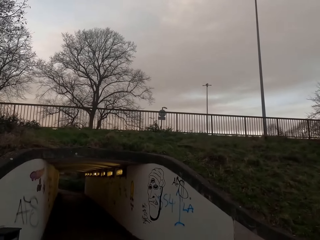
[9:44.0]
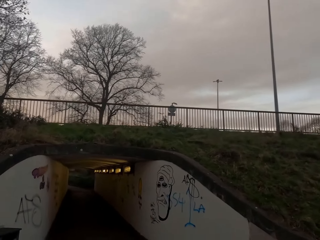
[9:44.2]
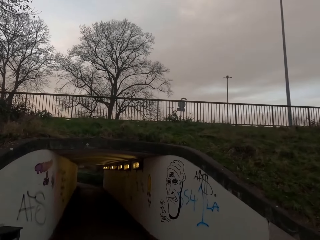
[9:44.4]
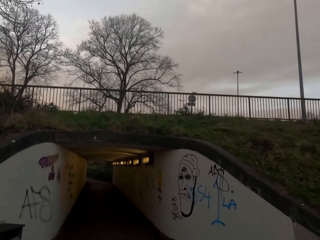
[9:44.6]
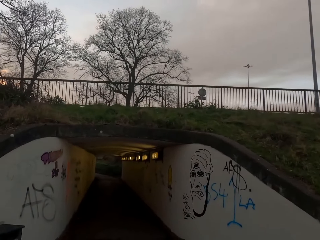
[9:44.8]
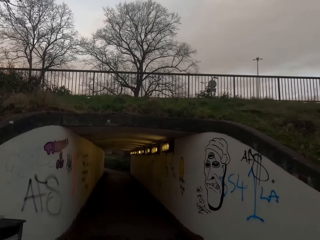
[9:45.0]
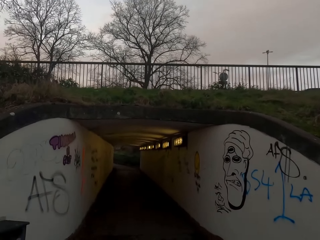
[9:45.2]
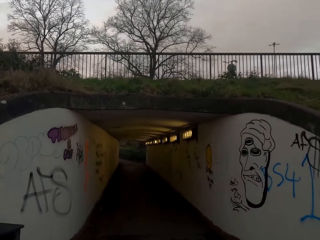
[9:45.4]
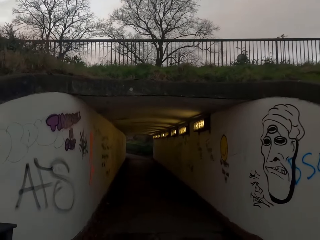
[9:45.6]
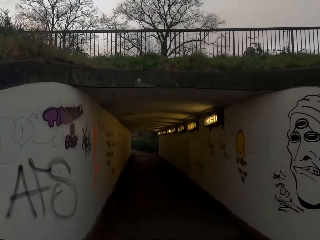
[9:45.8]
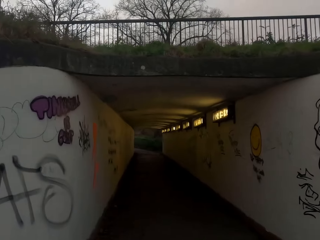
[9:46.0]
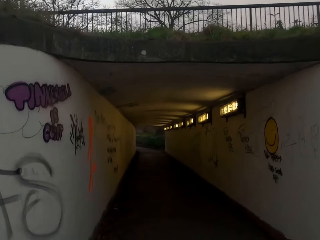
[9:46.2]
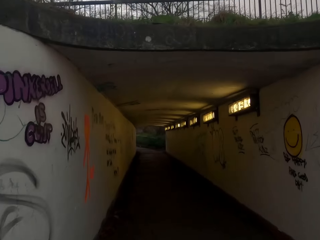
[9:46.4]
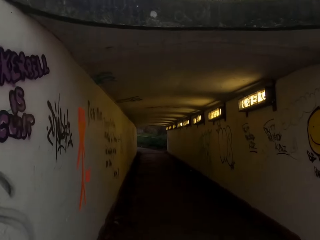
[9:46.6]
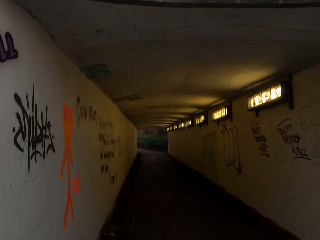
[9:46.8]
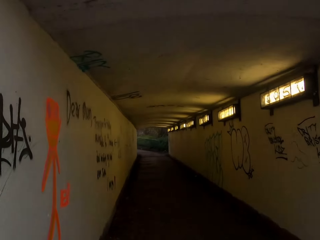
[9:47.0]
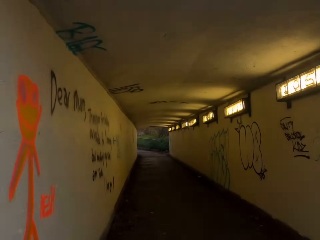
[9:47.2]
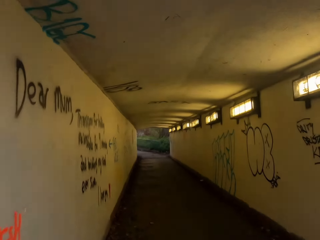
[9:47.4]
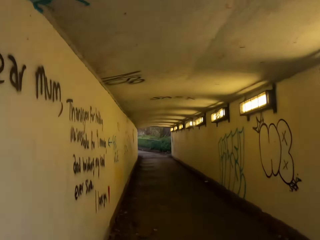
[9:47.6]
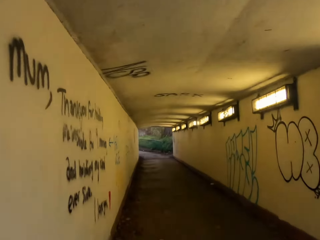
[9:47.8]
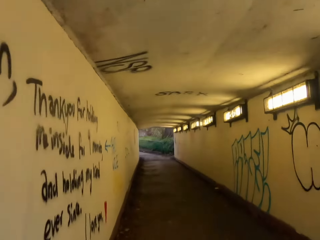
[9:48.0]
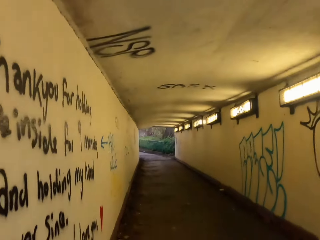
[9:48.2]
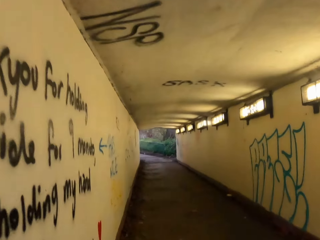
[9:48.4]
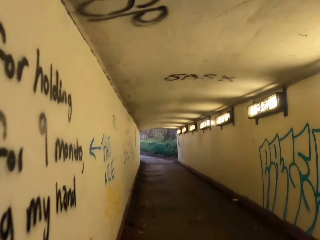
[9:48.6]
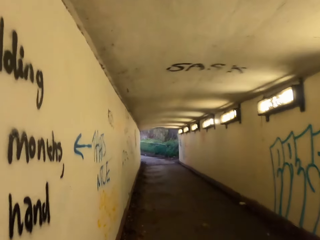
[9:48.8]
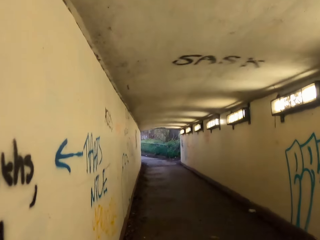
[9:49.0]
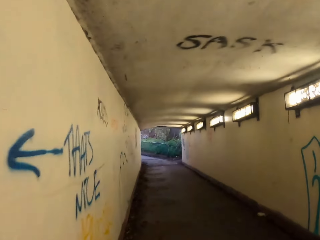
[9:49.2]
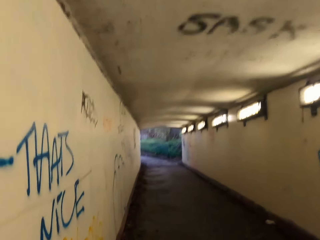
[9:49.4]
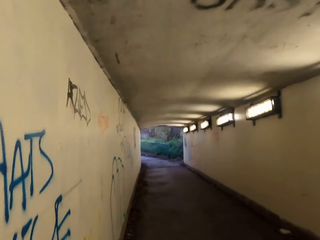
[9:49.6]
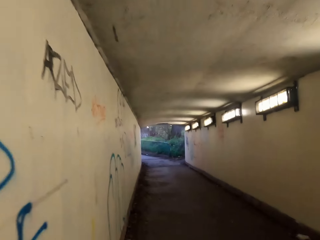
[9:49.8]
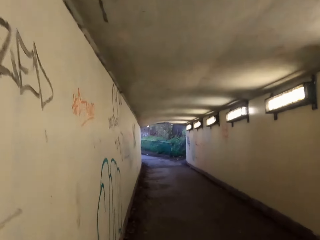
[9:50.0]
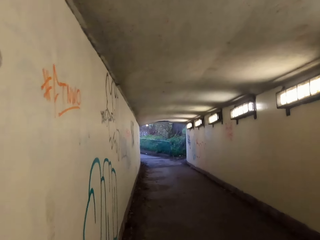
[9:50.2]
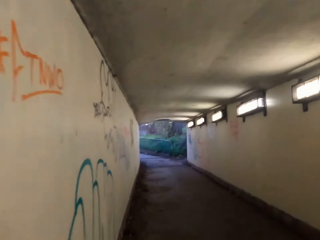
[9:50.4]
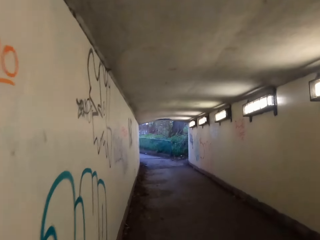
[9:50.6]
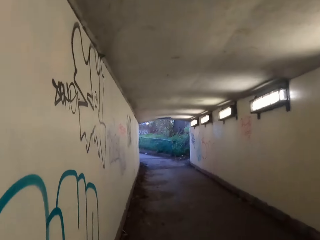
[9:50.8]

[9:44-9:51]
The camera wearer jogs through a tunnel.

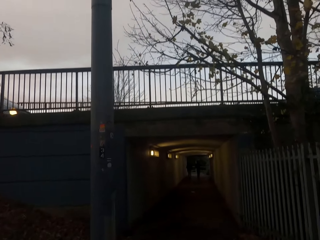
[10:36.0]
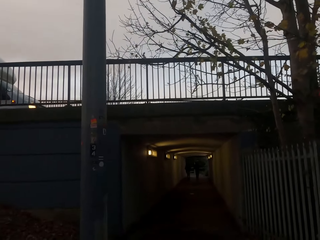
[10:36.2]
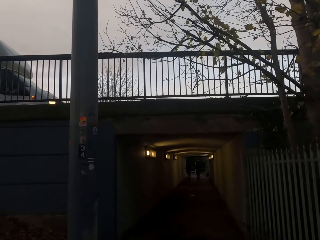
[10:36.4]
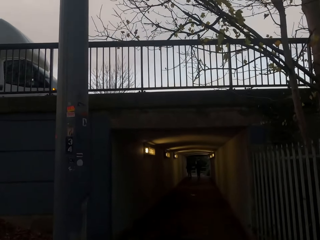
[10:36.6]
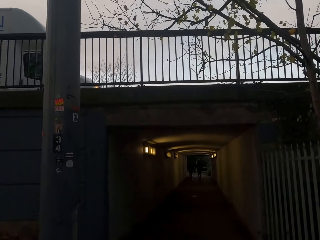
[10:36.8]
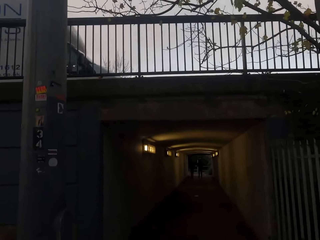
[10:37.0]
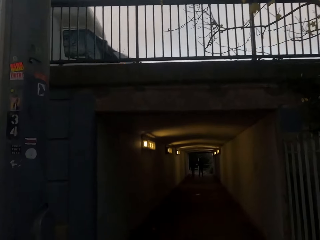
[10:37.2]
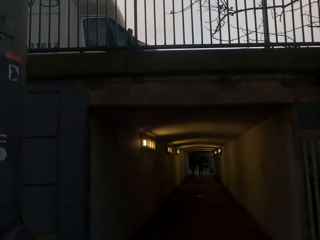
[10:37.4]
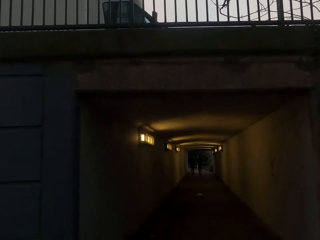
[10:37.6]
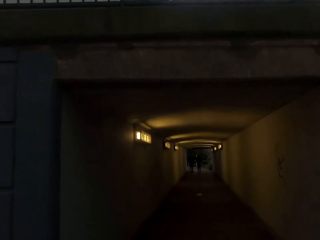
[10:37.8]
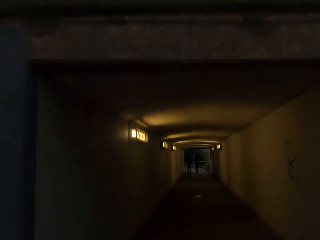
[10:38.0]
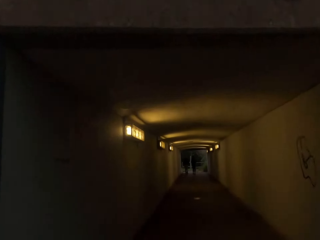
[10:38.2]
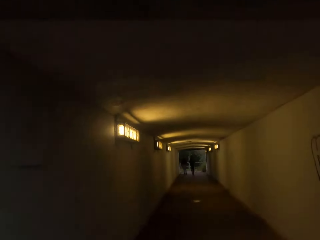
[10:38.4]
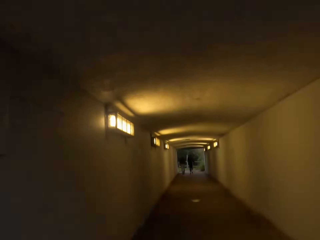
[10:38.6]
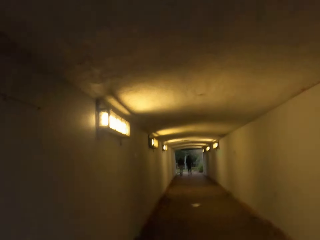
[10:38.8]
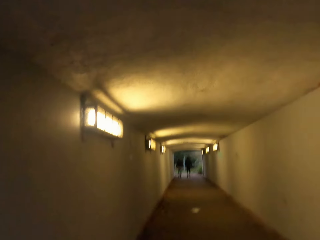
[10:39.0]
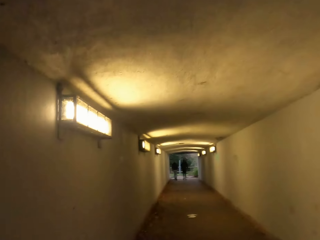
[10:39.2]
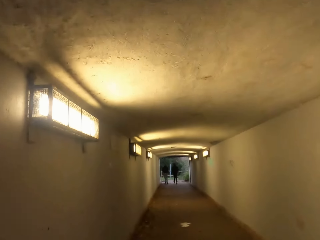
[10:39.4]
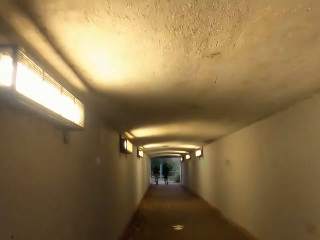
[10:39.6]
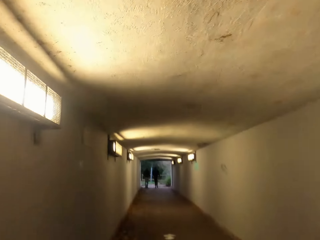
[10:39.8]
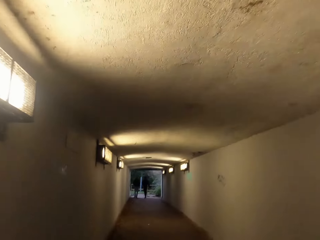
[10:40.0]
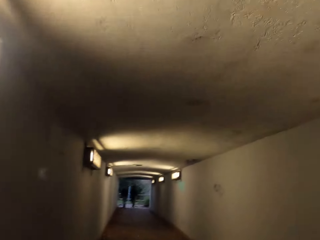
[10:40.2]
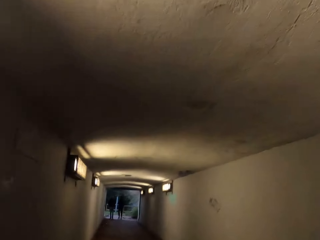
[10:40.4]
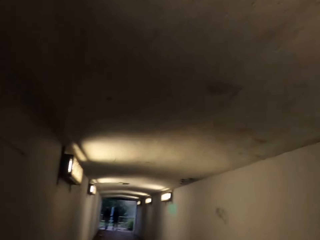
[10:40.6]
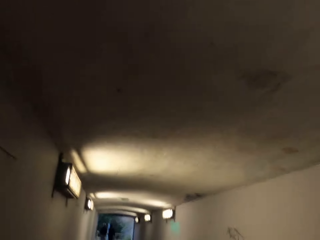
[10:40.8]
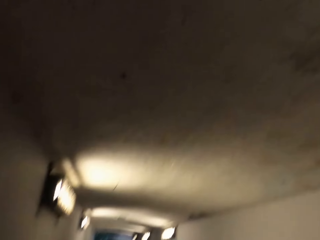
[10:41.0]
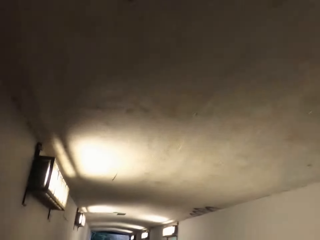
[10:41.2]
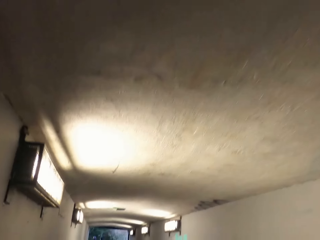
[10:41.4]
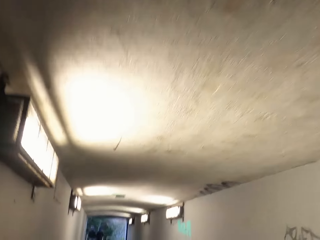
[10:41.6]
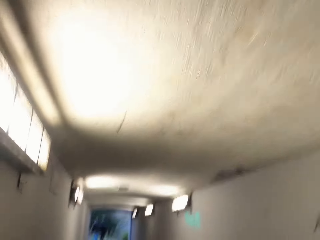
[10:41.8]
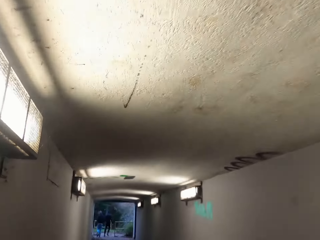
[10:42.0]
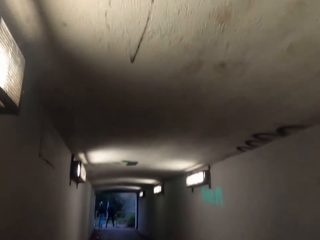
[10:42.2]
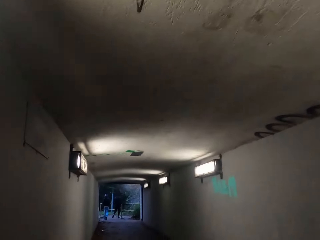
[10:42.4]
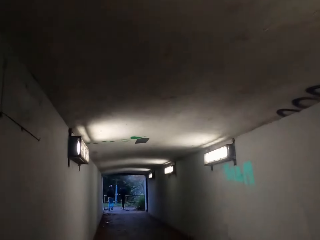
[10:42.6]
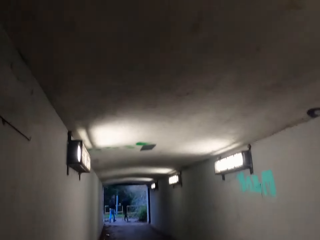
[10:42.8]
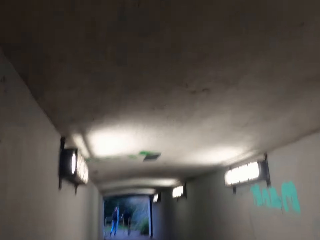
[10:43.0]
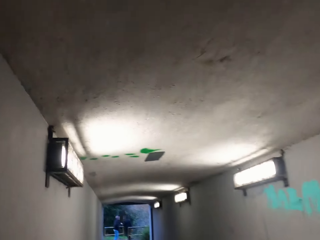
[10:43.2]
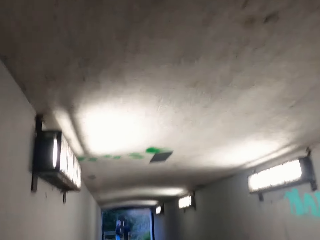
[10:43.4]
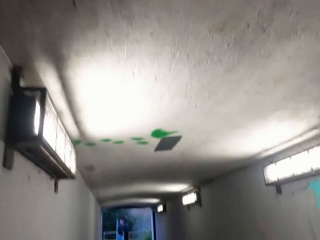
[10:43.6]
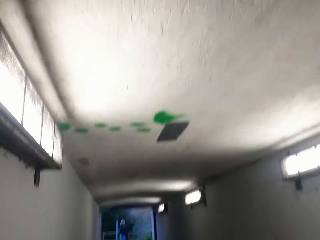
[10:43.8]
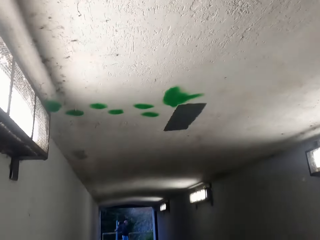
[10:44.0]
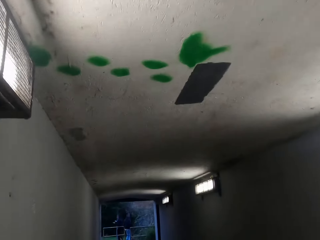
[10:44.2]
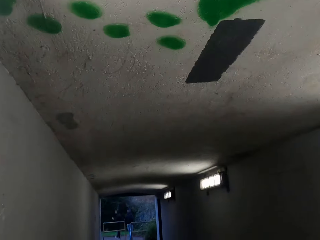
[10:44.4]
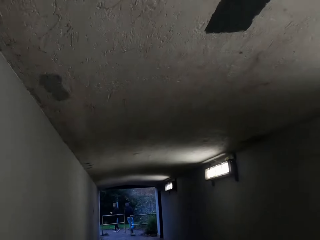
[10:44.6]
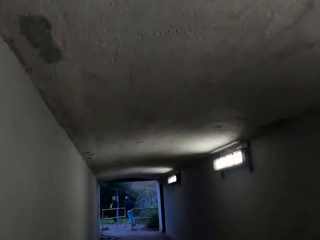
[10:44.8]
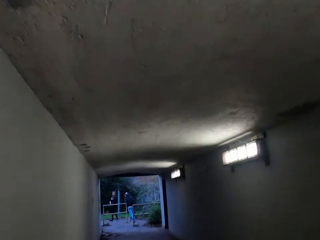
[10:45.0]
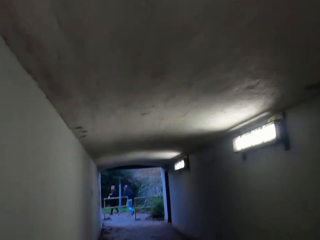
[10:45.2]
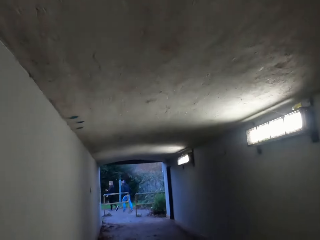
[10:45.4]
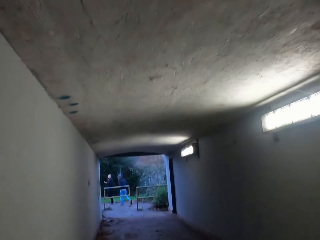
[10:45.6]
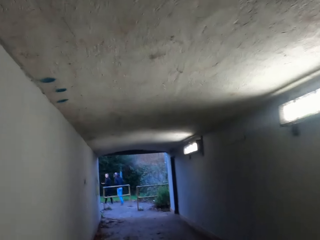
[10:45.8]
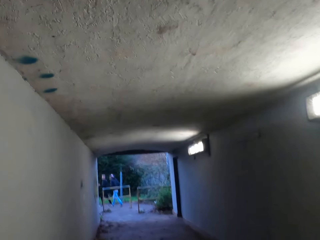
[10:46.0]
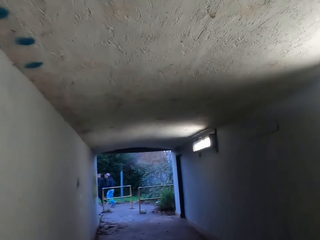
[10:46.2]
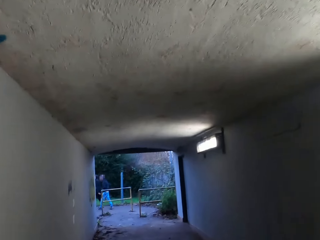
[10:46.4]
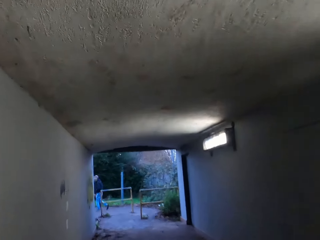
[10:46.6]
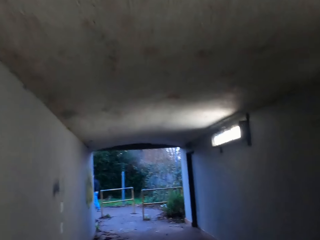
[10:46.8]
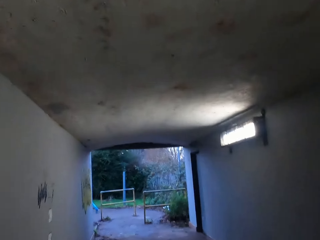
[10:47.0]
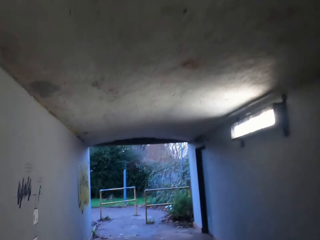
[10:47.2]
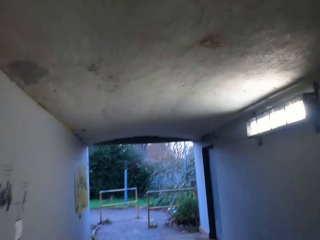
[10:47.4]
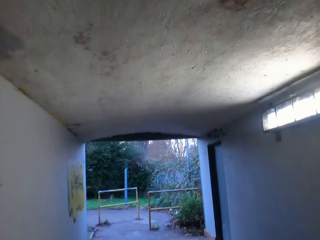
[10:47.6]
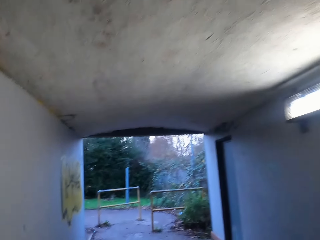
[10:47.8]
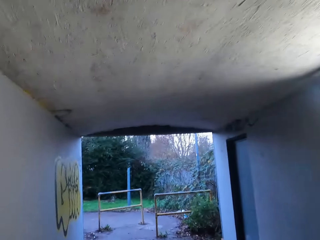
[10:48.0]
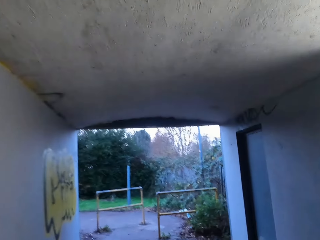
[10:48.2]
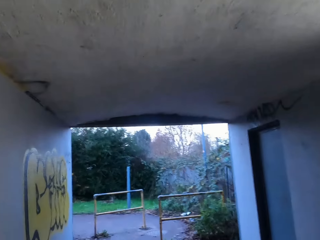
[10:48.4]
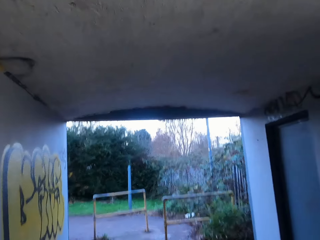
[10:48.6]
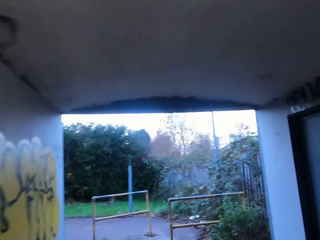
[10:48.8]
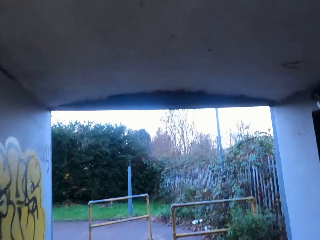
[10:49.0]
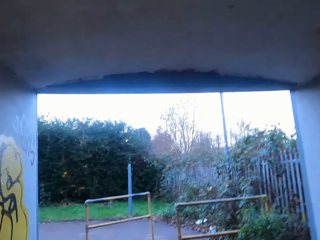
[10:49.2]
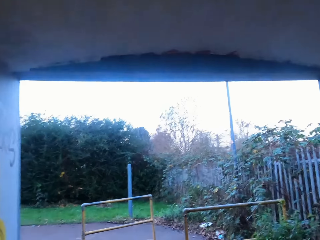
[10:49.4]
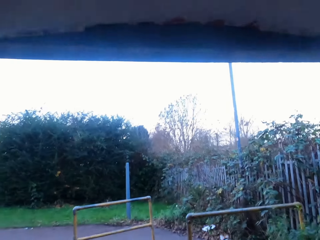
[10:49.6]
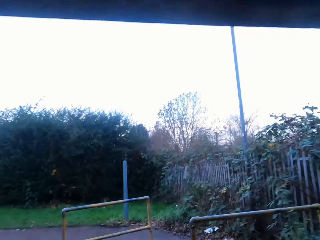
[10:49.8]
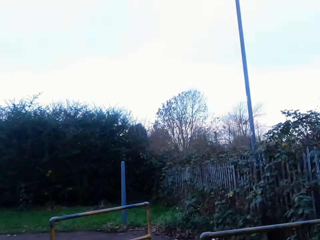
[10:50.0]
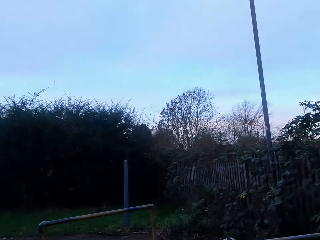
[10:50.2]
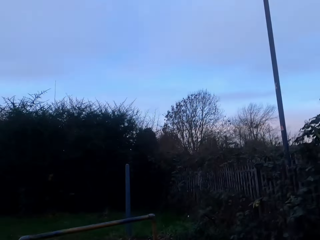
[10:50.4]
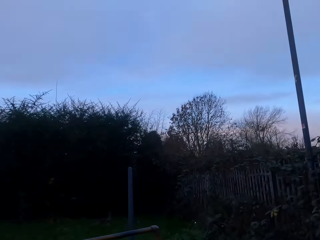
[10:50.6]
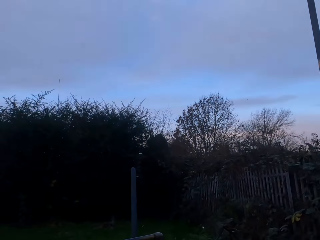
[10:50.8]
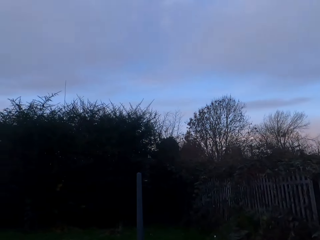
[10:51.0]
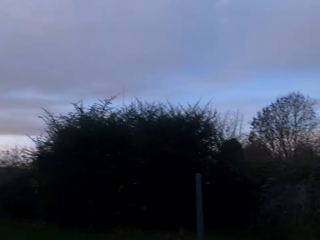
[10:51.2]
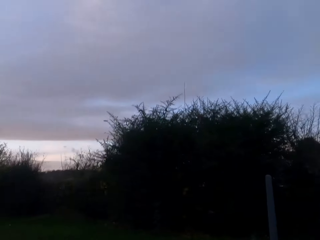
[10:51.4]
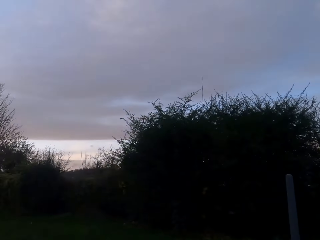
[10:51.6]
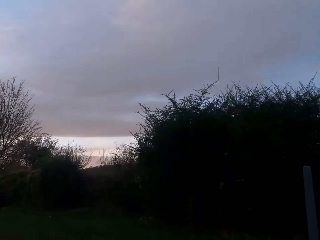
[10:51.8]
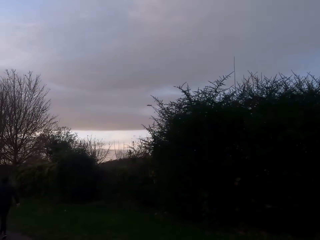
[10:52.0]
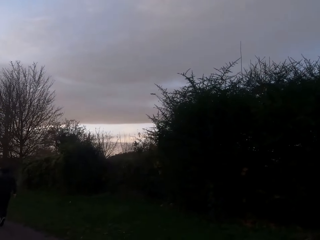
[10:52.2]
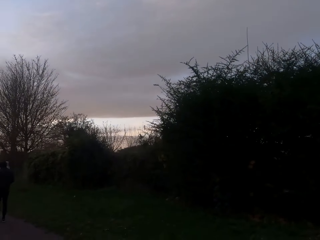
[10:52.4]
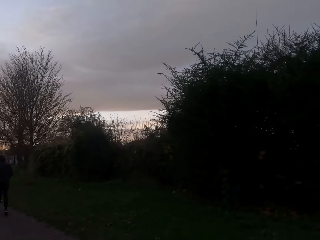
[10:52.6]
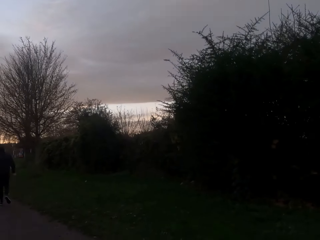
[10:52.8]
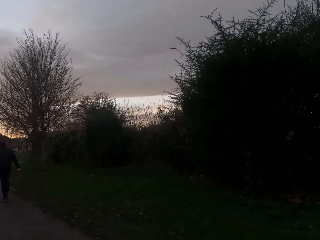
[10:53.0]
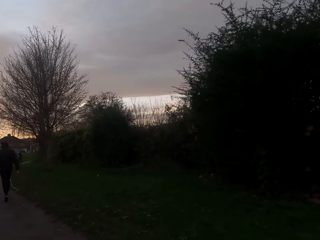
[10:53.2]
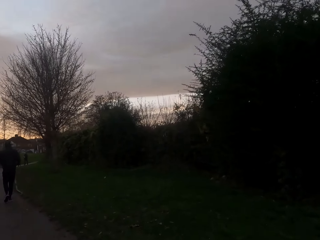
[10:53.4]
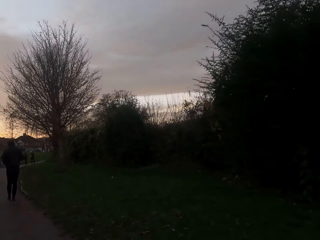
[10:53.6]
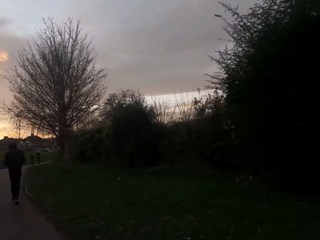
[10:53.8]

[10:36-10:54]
The camera wearer jogs through a tunnel.
